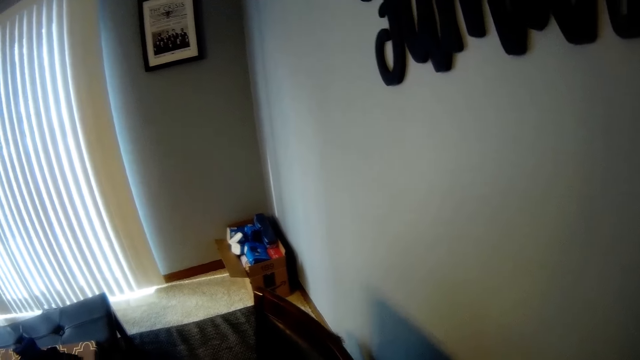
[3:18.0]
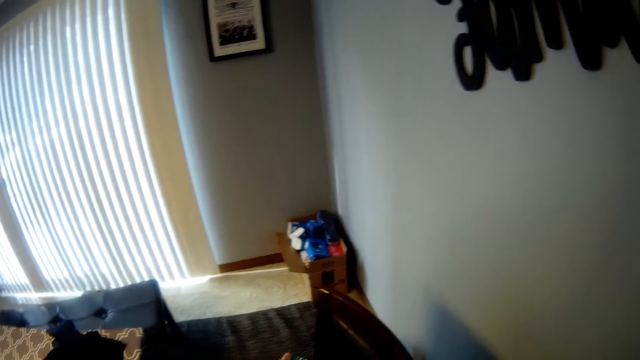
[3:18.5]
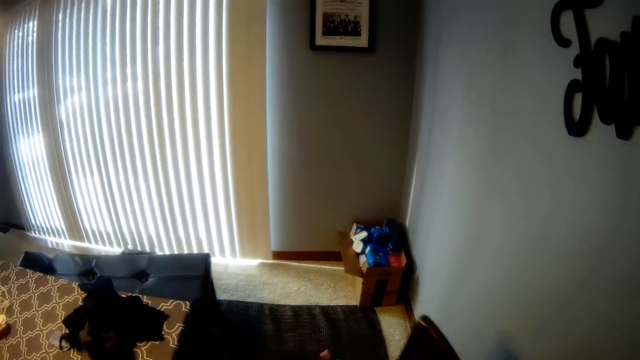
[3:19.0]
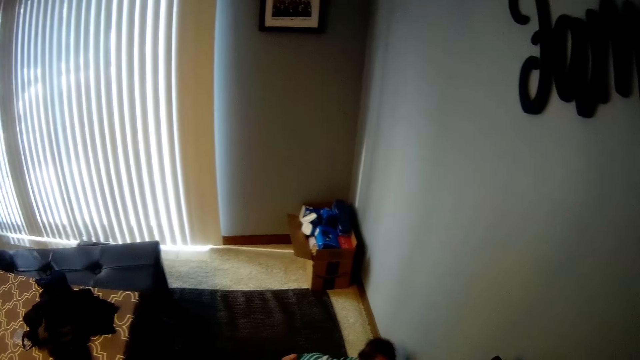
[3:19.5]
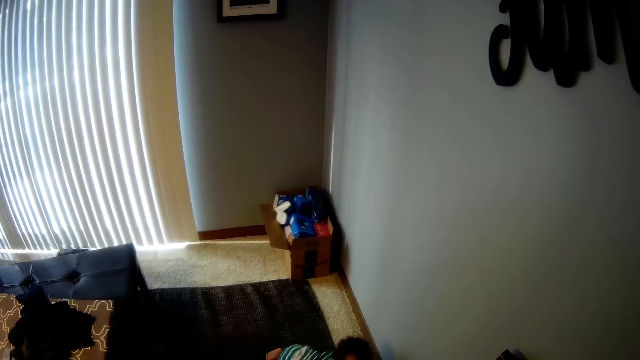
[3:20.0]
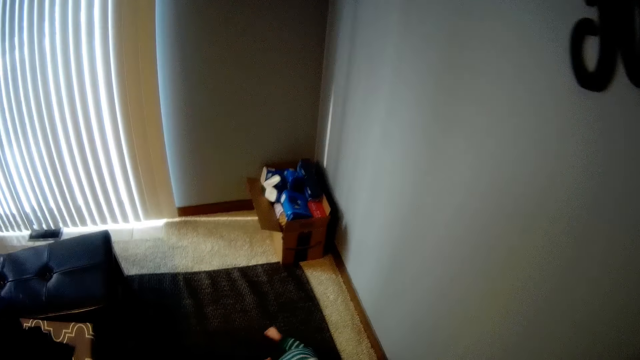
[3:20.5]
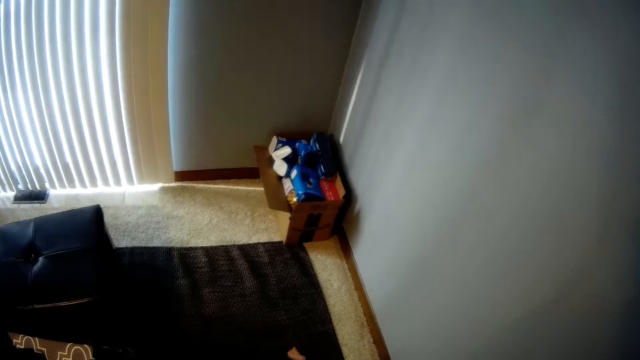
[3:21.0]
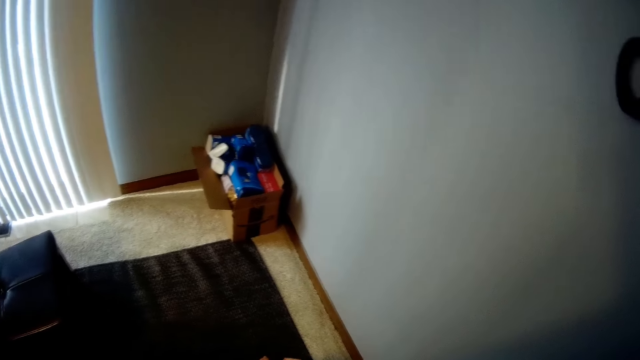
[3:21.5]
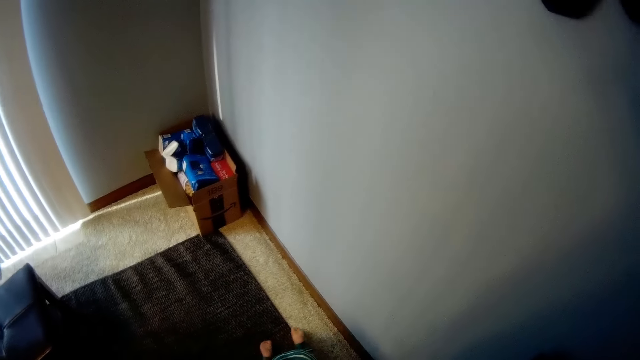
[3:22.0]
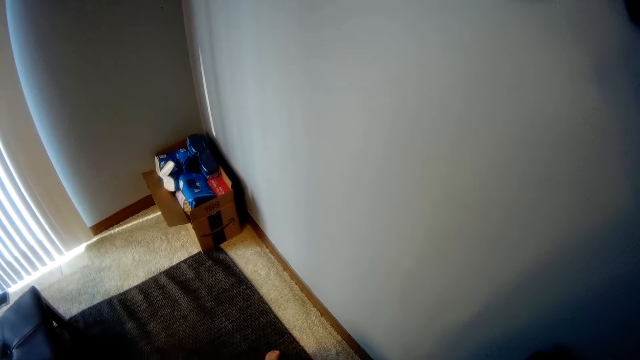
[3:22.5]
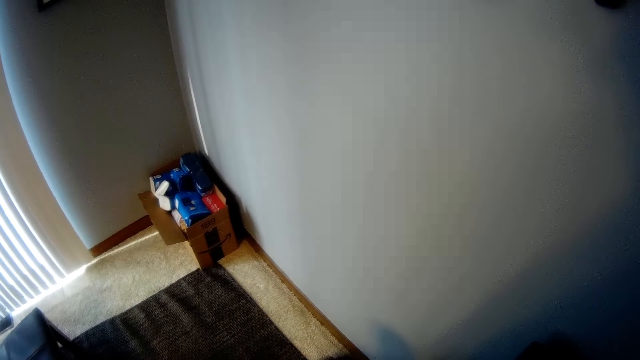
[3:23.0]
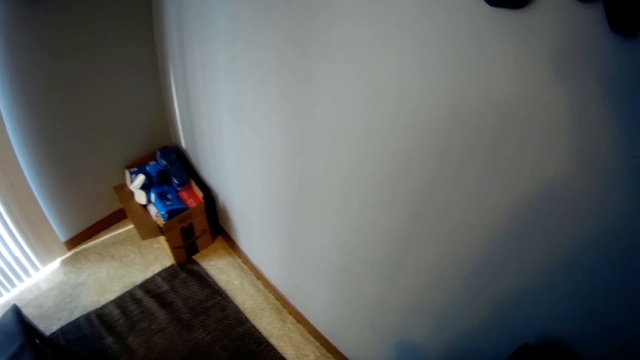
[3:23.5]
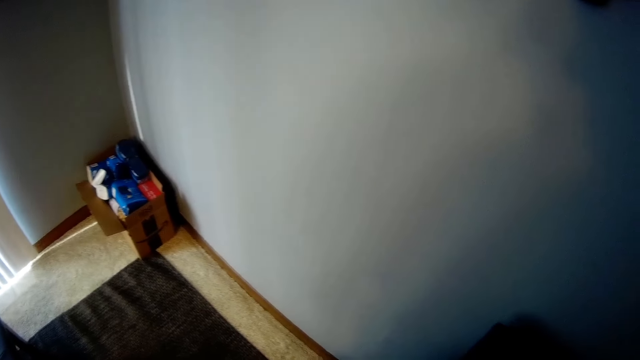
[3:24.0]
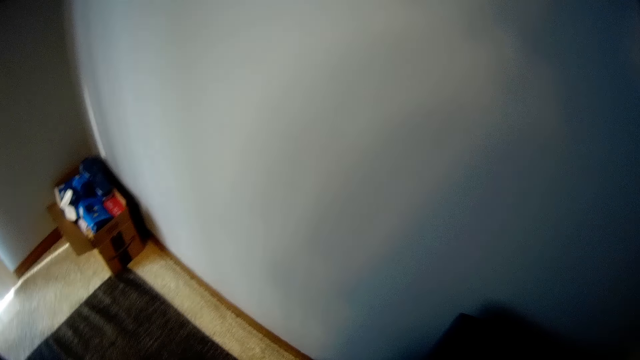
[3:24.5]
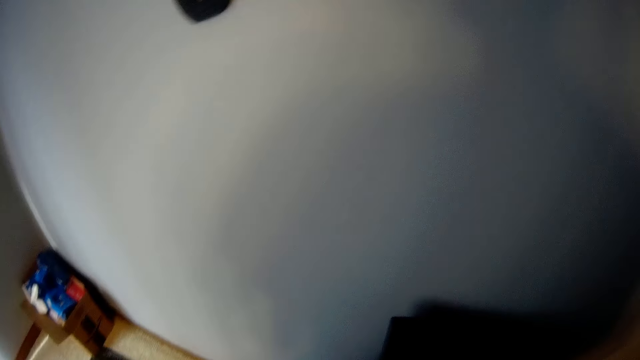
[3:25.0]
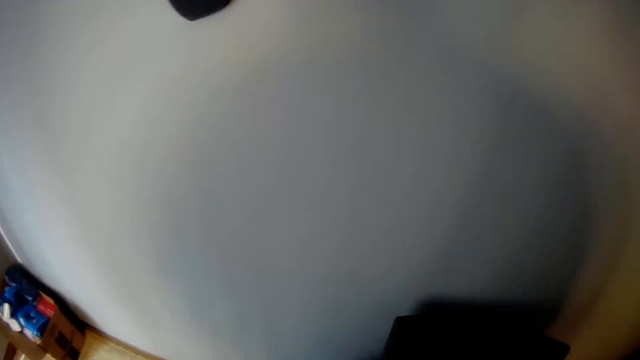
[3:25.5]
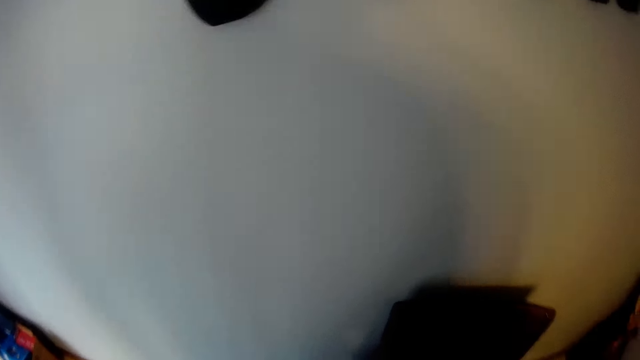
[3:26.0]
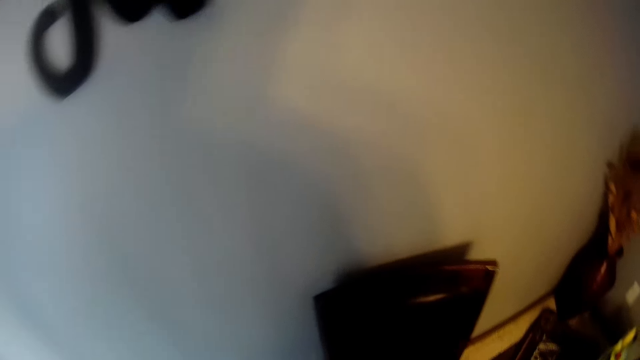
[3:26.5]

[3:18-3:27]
The camera wearer moves a chair on the rug with his right hand. The baby crawls towards the camera wearer. The camera wearer moves the chair on the rug with his right hand.

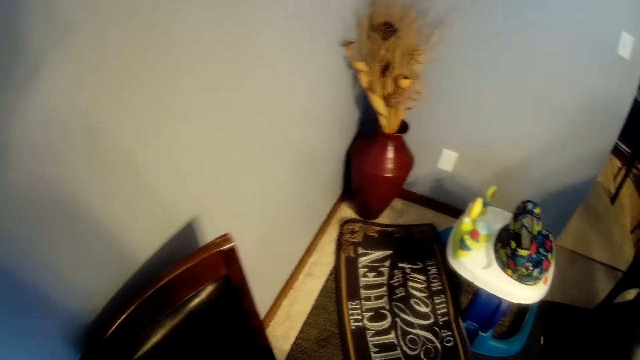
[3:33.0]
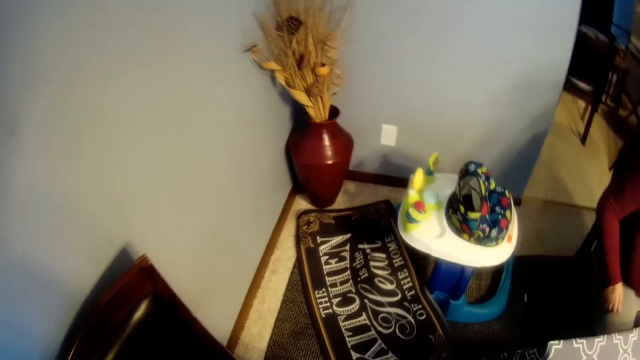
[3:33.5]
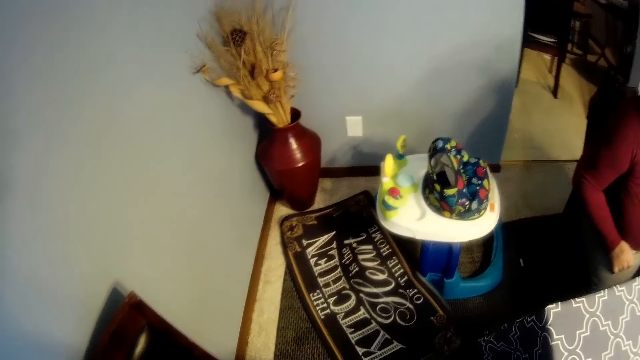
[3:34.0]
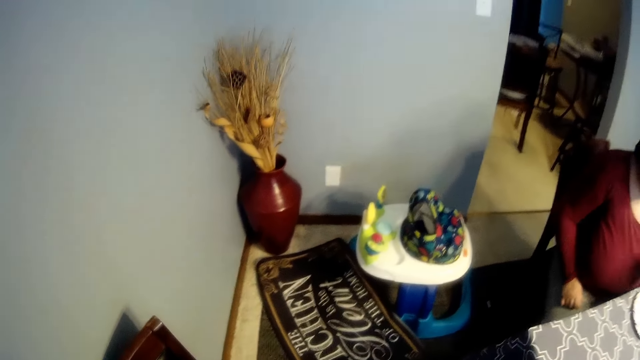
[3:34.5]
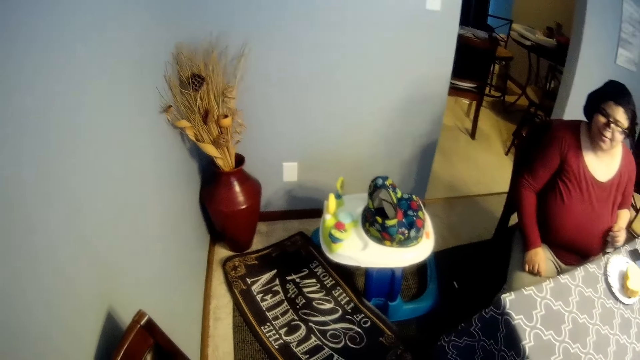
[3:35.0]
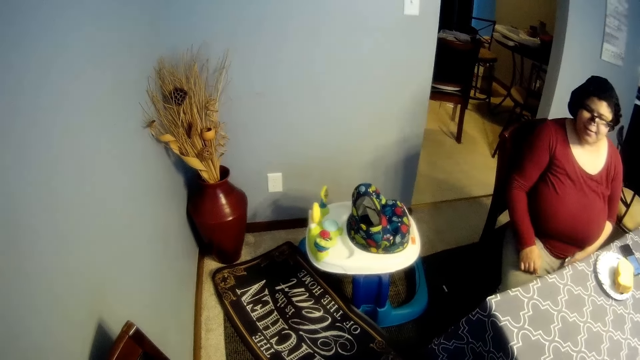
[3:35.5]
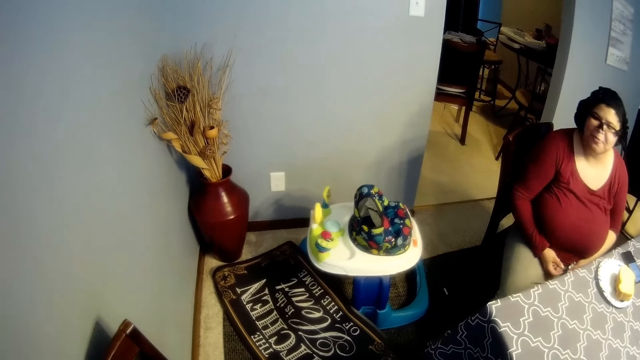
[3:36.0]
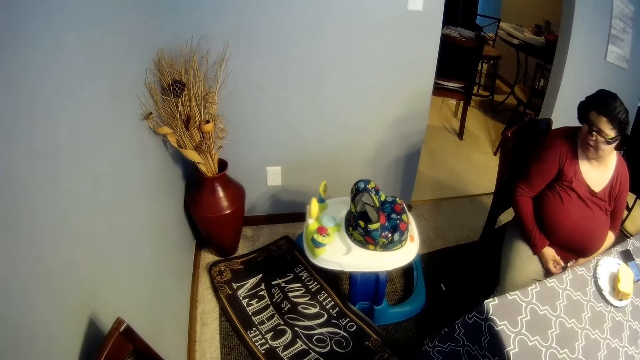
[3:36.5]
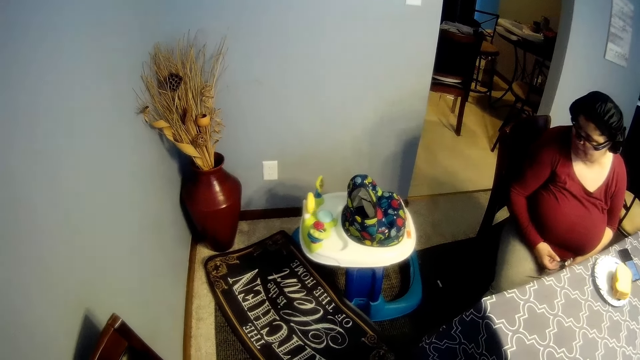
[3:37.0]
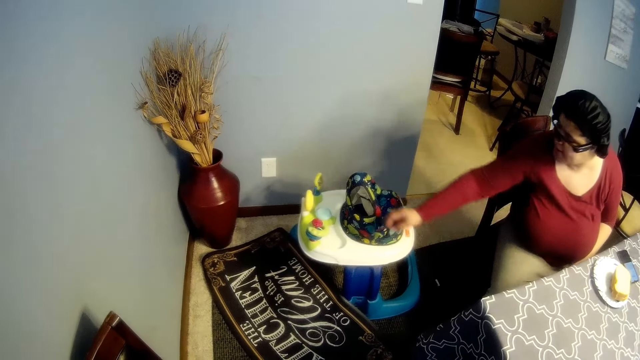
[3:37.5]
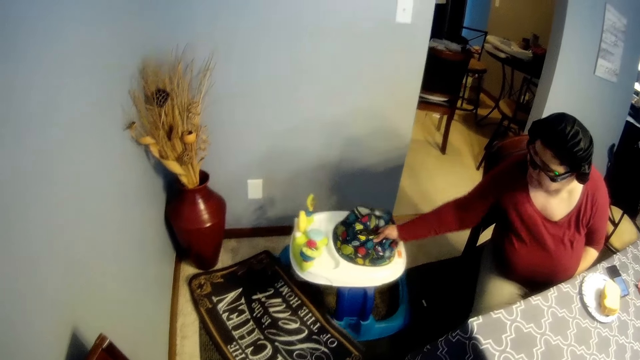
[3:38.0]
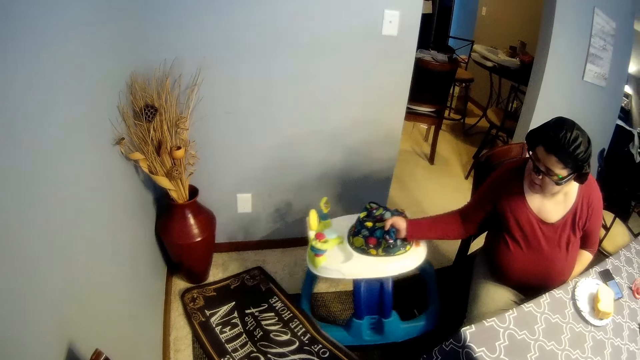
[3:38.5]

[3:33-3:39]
The woman interacts with the baby. The woman moves a baby walker on the rug with her right hand.

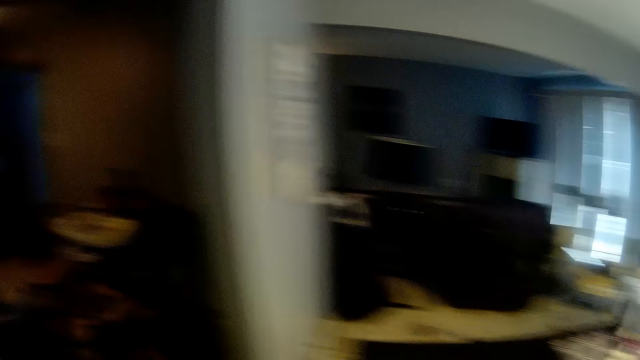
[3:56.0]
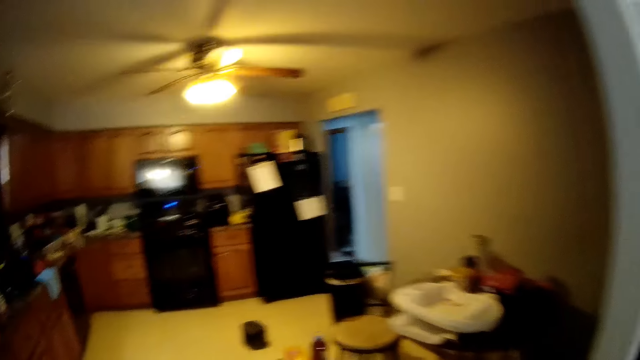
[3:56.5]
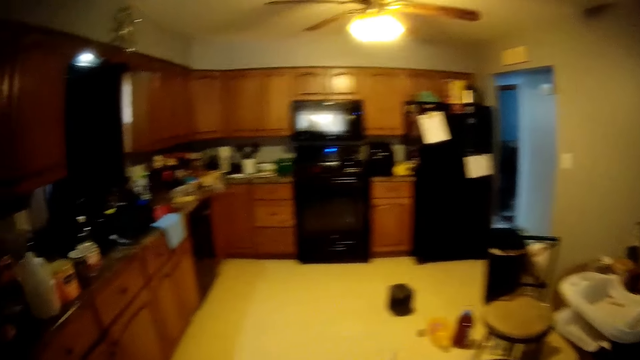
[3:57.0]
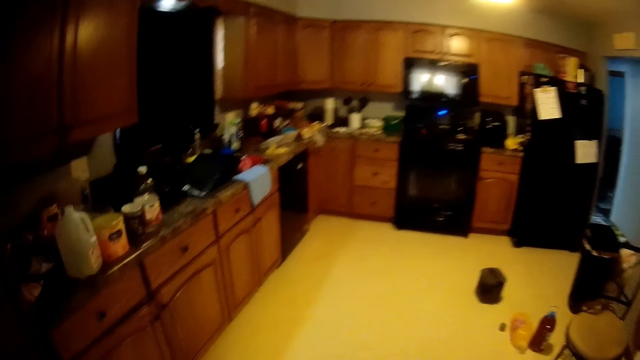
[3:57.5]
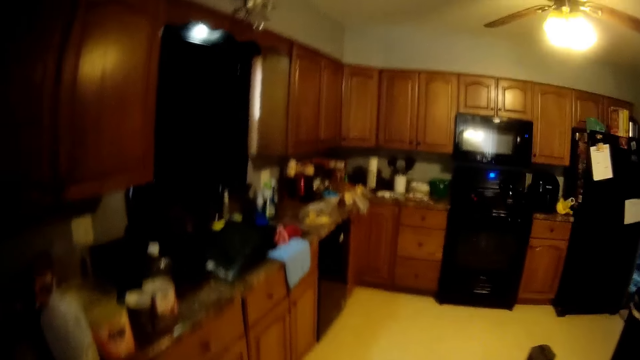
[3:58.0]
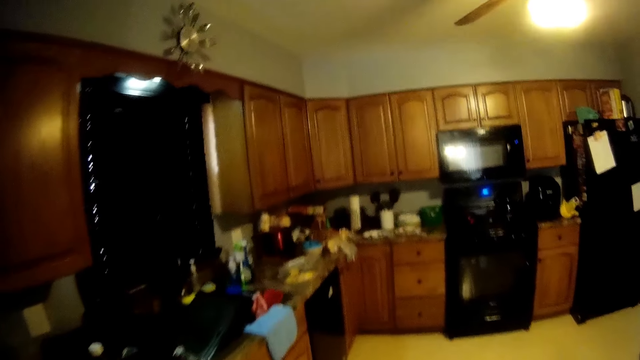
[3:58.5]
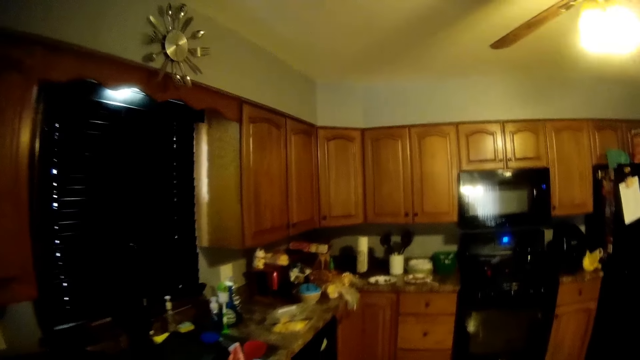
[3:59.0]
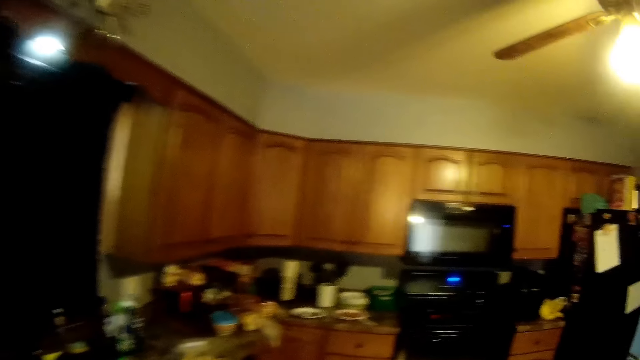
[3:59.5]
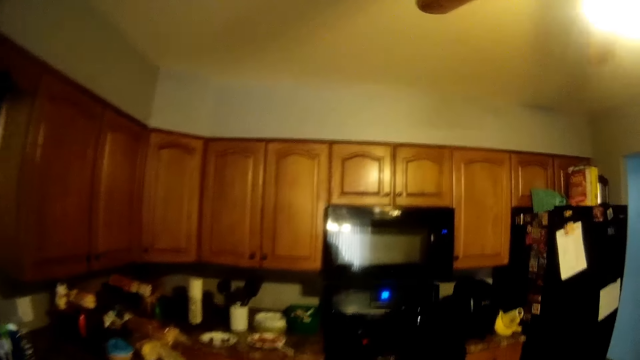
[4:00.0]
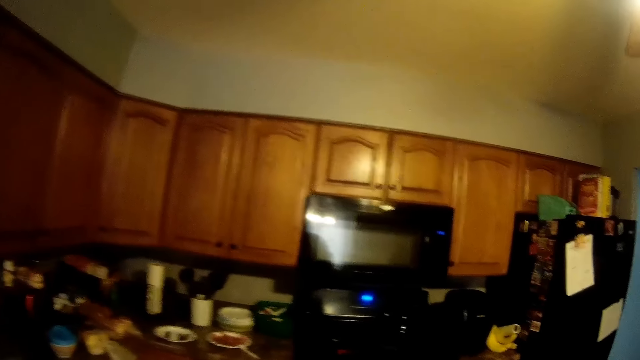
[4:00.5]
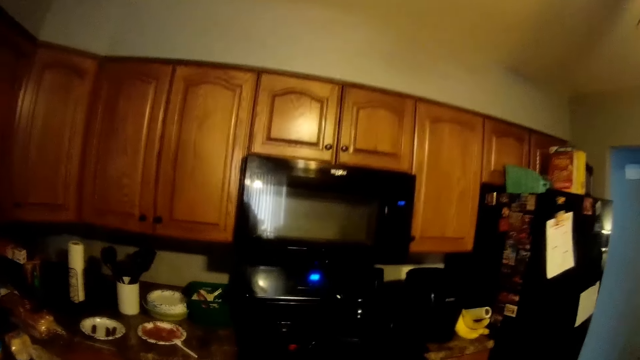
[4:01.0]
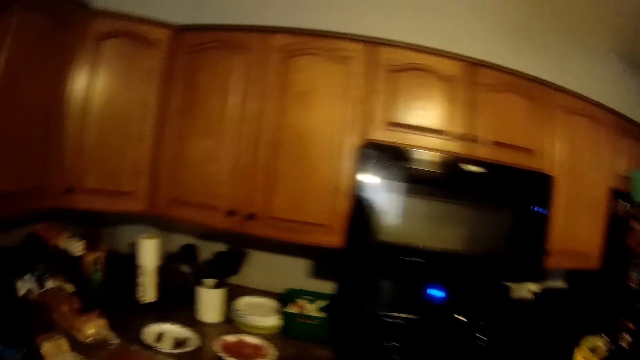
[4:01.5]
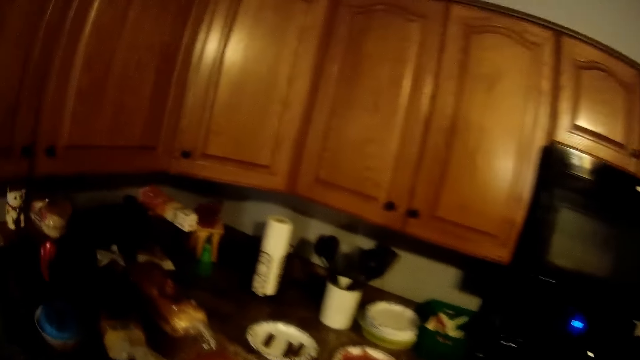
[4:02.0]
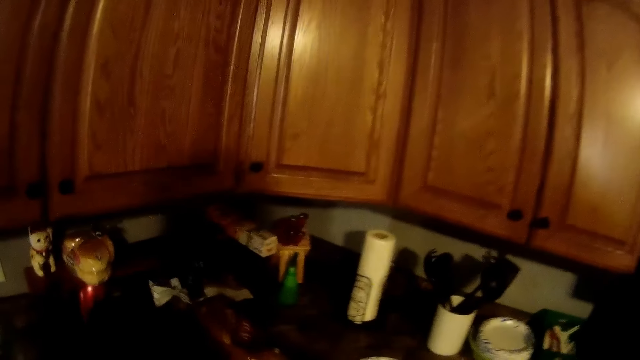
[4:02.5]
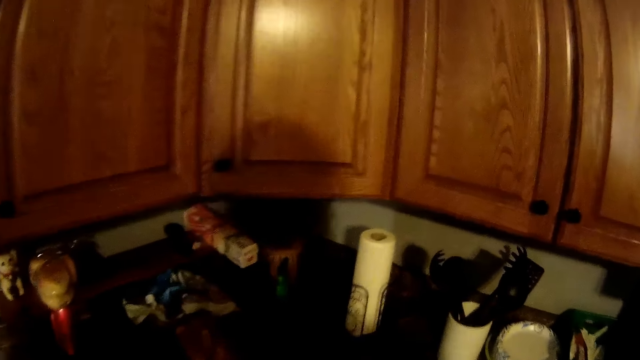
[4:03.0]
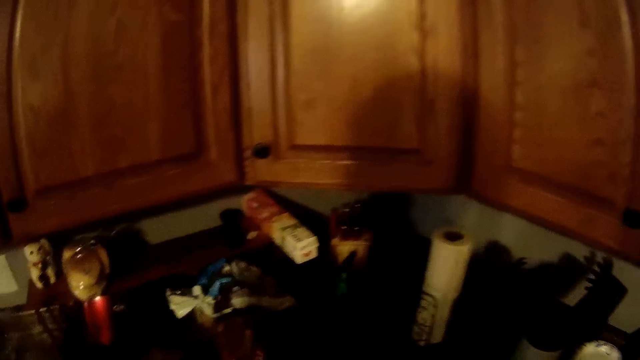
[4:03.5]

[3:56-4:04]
The camera wearer walks.
